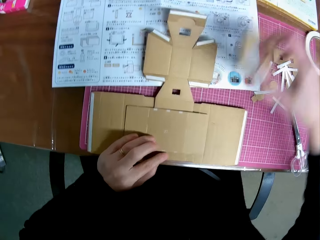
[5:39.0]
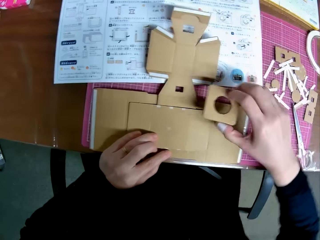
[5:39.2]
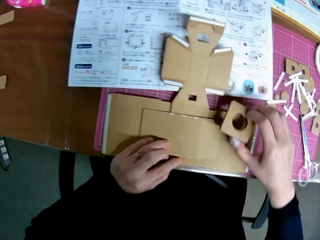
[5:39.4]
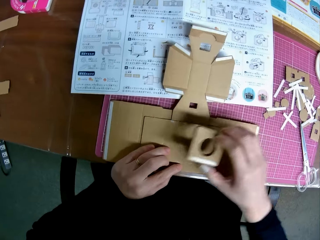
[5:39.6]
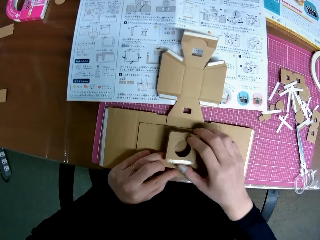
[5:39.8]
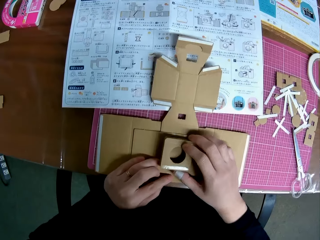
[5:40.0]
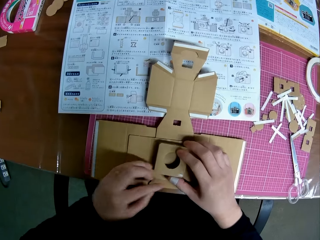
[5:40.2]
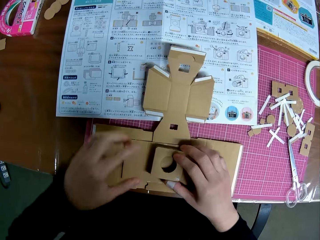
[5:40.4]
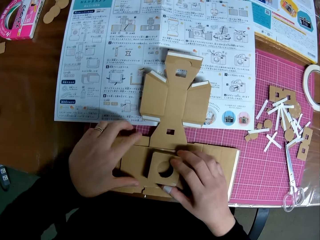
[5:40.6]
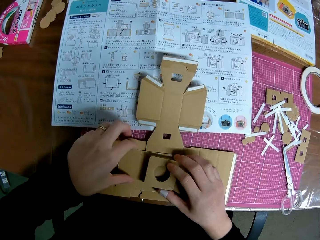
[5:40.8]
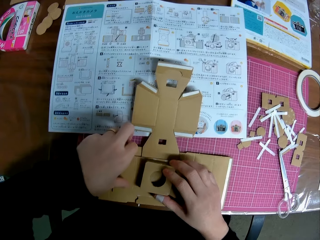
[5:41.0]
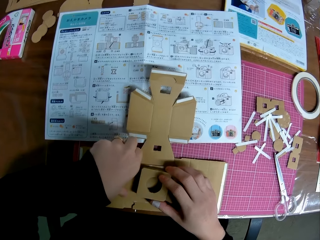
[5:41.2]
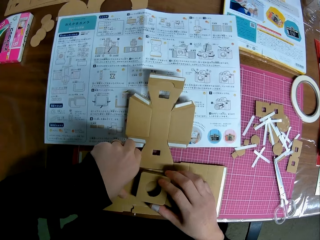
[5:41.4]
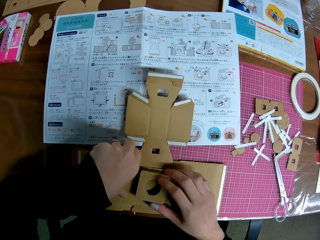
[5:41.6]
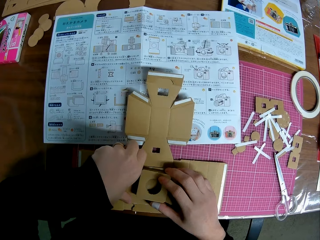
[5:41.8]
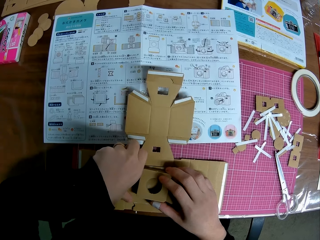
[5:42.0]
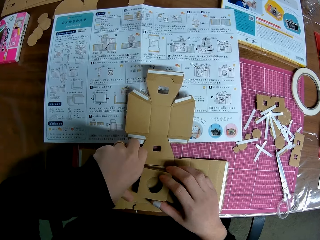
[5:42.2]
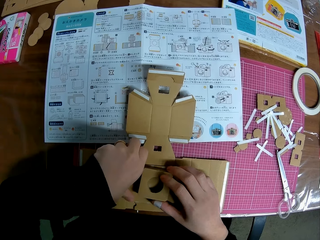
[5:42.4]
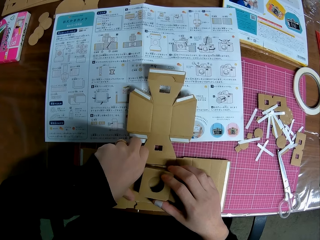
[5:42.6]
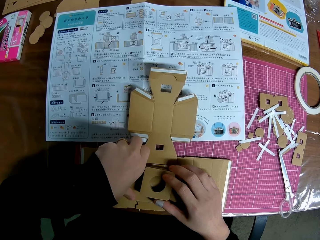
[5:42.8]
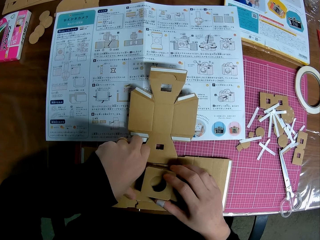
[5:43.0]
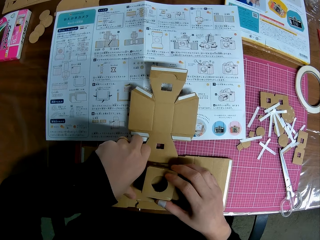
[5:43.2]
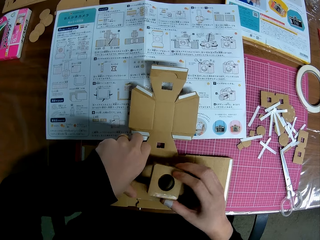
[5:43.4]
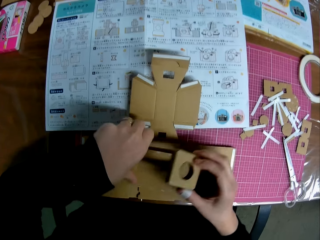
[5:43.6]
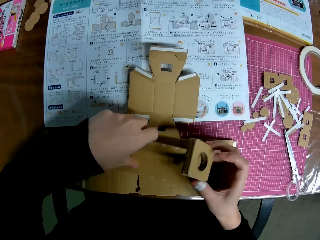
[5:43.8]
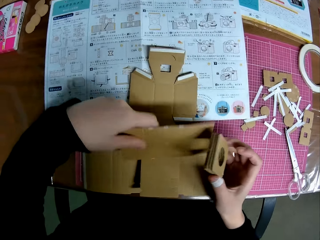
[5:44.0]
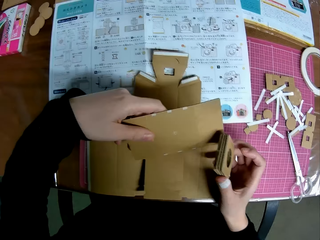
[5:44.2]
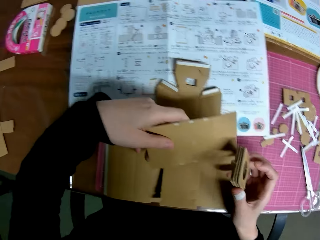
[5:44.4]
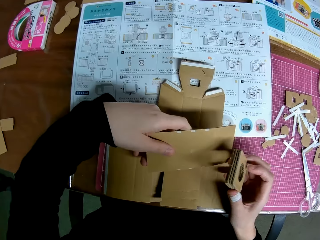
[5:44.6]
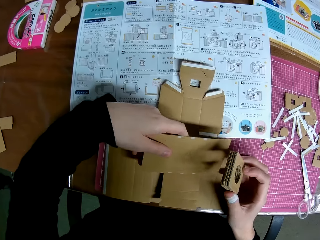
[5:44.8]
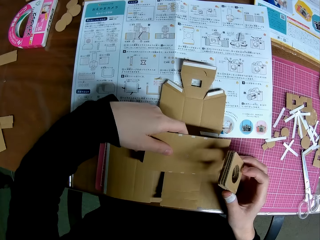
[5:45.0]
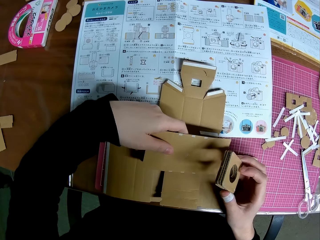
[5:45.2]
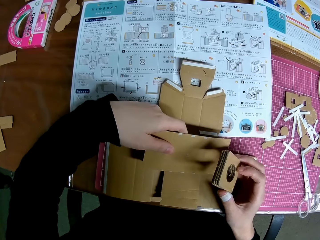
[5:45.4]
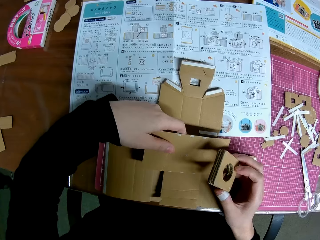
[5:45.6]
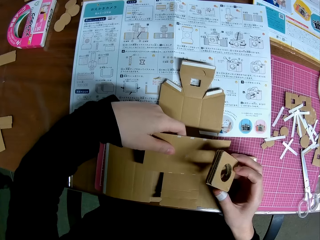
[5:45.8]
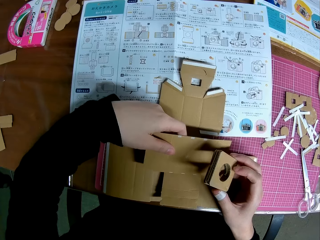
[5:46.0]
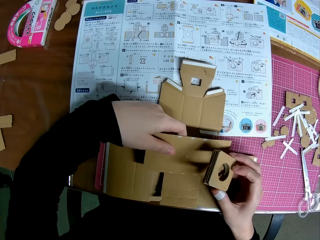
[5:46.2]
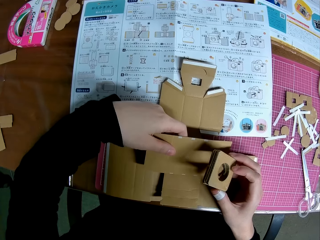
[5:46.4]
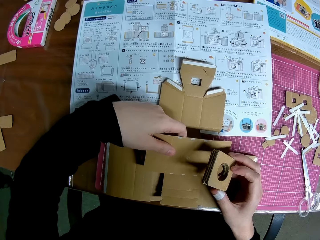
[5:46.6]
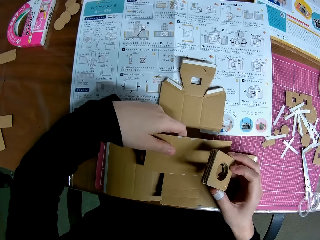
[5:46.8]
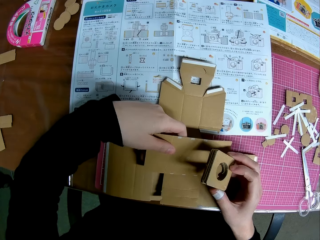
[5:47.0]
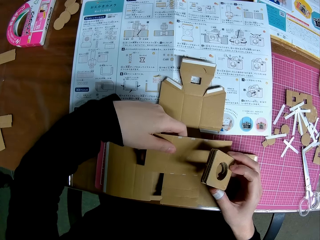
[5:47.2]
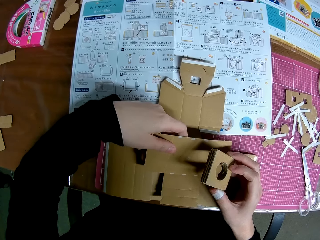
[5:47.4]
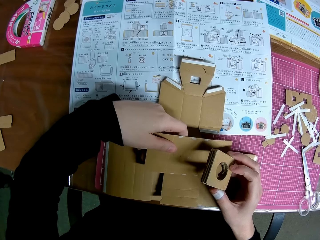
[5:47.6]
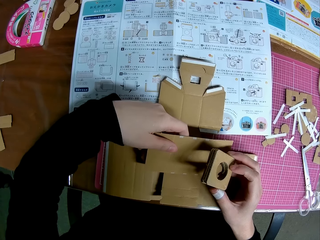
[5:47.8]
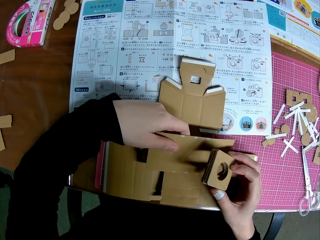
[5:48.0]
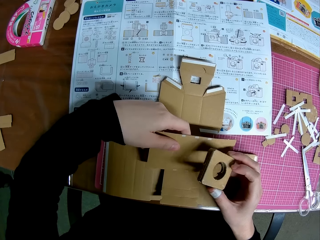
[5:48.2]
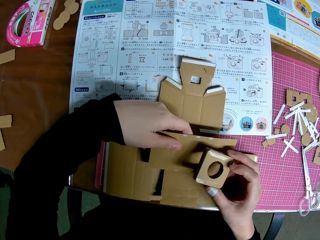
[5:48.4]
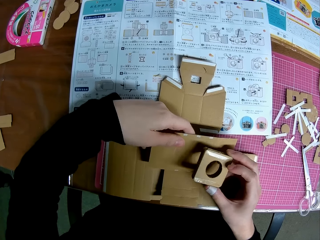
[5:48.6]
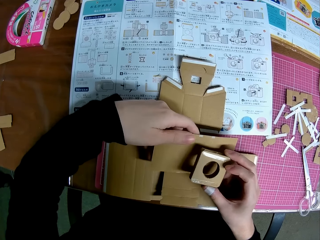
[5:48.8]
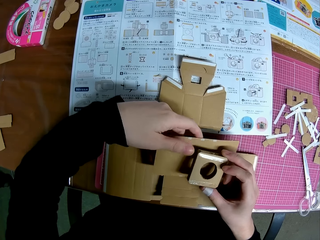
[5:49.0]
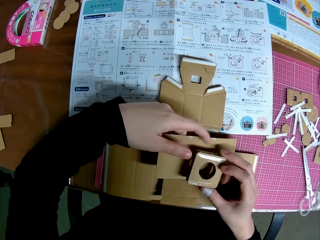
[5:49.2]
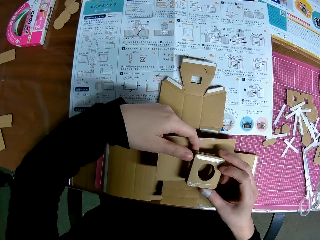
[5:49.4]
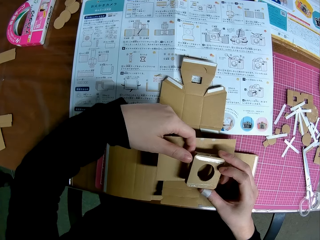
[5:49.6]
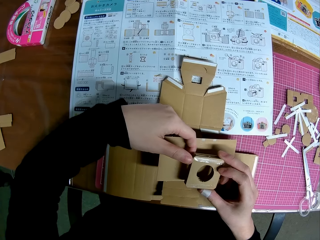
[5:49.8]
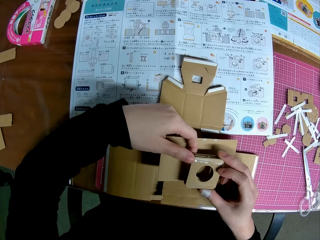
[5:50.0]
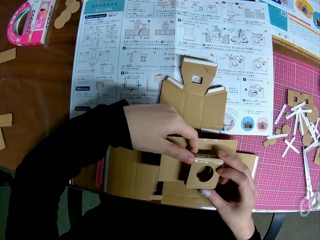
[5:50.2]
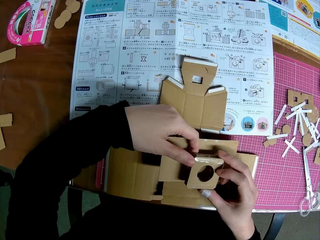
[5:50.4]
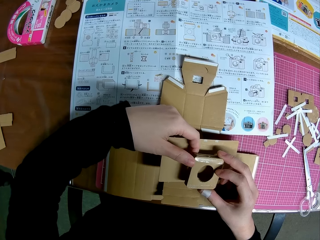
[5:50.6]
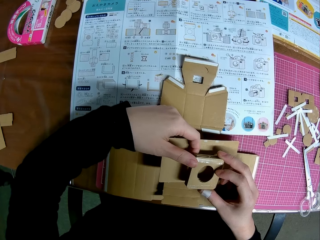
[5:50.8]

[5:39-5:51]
The camera wearer places the stack of circular pieces on the first big piece. She holds the first big piece with her left hand. She removes the stack of circular pieces and the first big piece from the cross-shaped piece. She lifts up both papercrafts. She holds the stack of circular pieces and the first big piece in her hand.

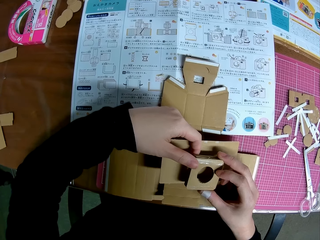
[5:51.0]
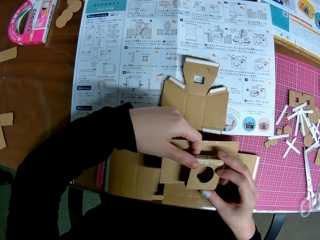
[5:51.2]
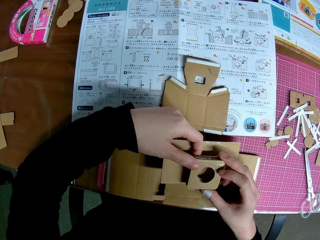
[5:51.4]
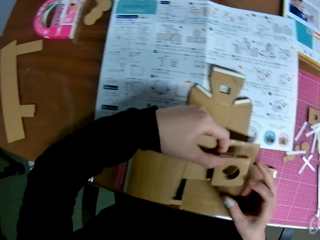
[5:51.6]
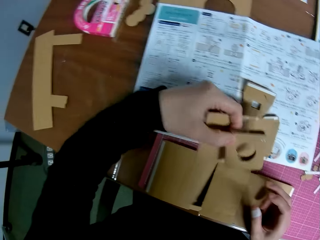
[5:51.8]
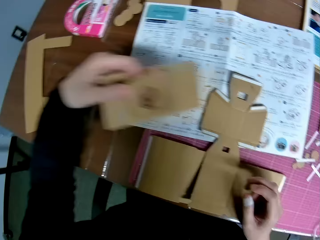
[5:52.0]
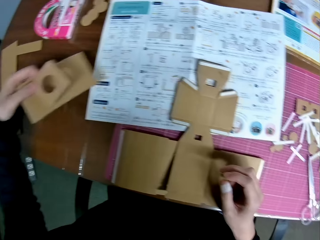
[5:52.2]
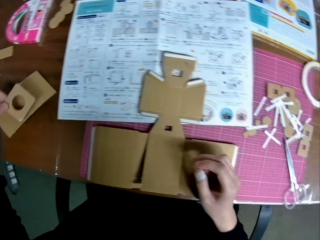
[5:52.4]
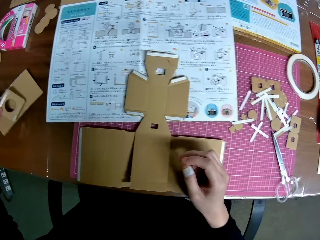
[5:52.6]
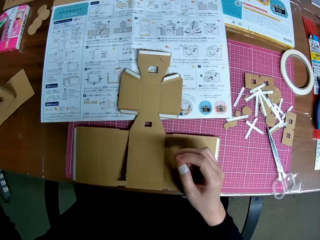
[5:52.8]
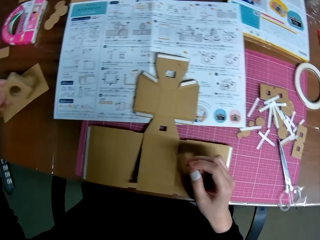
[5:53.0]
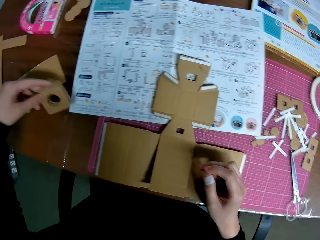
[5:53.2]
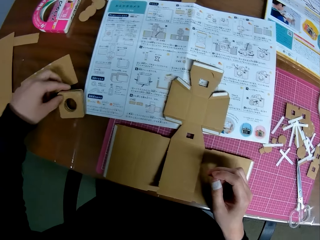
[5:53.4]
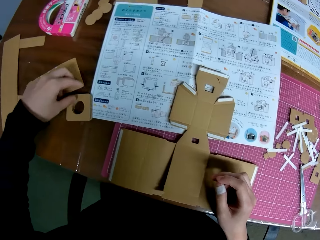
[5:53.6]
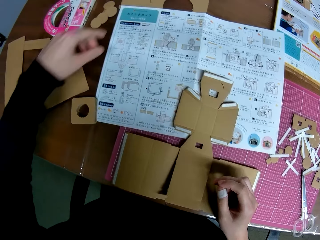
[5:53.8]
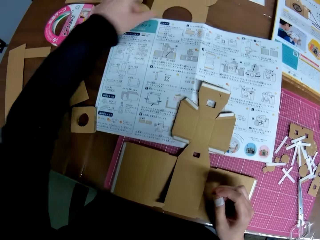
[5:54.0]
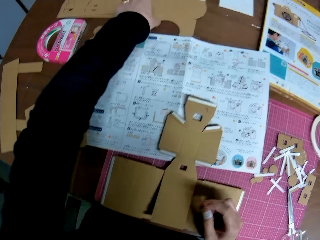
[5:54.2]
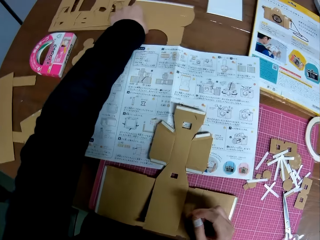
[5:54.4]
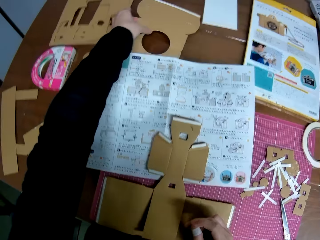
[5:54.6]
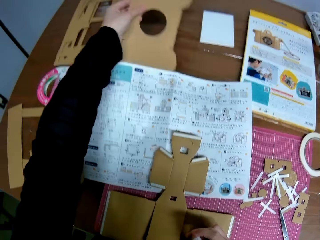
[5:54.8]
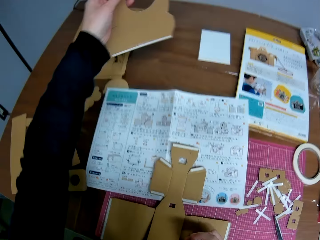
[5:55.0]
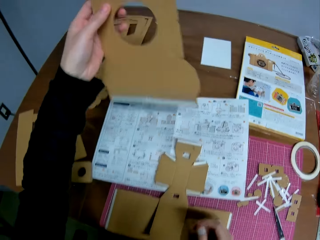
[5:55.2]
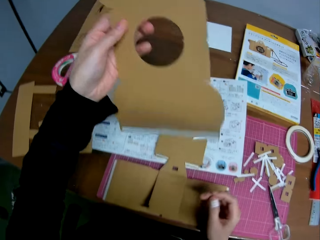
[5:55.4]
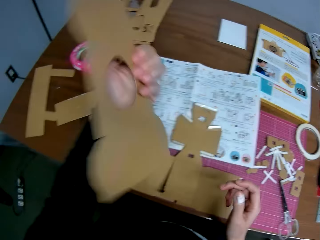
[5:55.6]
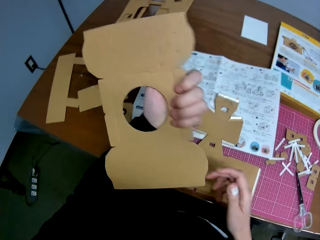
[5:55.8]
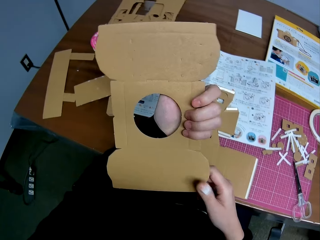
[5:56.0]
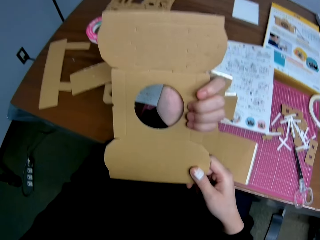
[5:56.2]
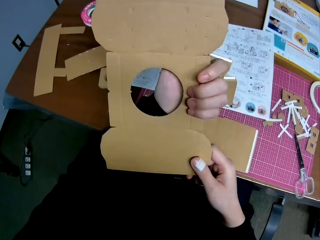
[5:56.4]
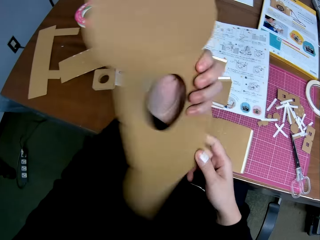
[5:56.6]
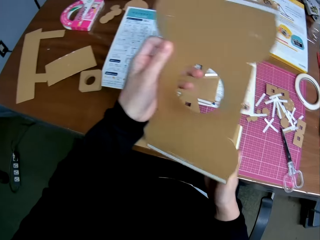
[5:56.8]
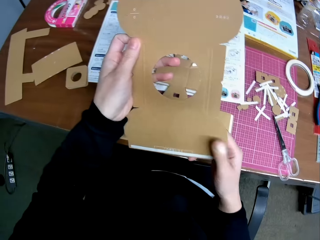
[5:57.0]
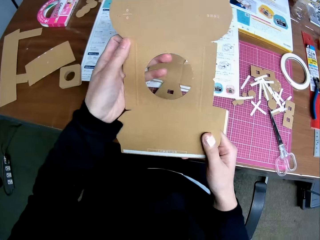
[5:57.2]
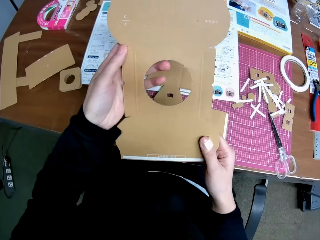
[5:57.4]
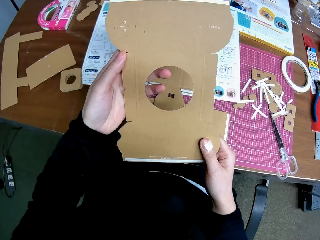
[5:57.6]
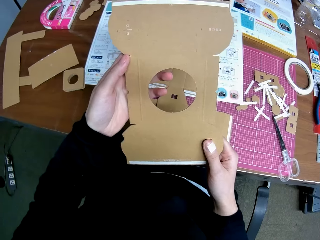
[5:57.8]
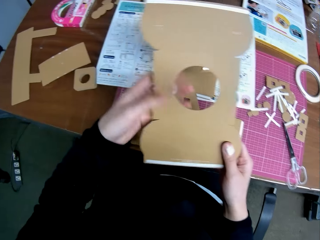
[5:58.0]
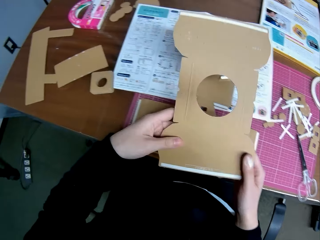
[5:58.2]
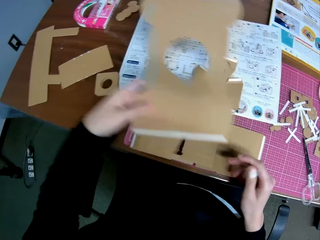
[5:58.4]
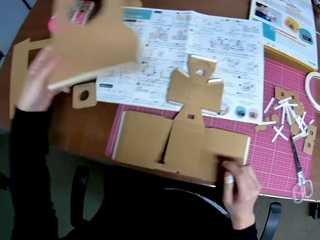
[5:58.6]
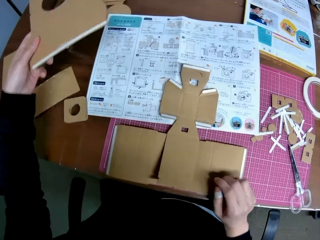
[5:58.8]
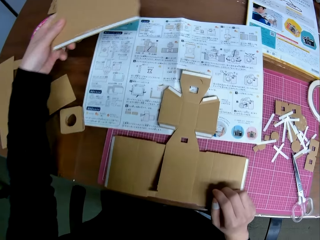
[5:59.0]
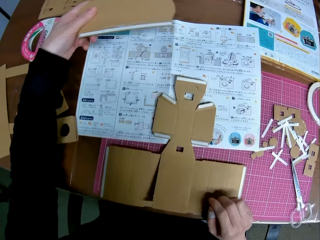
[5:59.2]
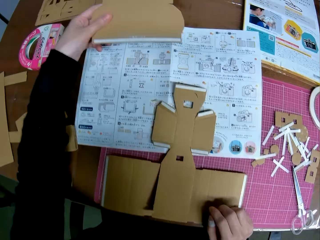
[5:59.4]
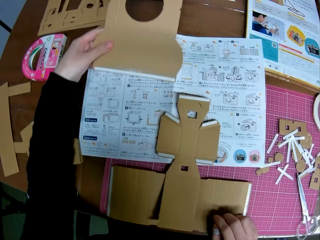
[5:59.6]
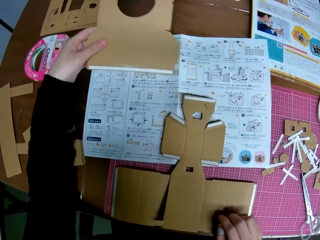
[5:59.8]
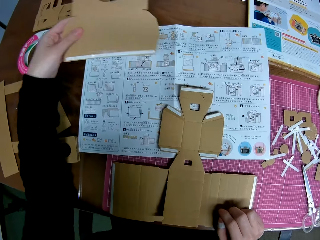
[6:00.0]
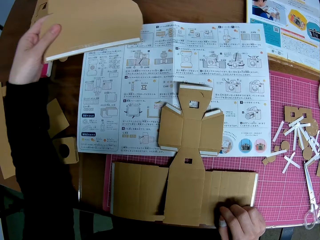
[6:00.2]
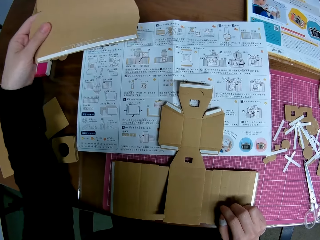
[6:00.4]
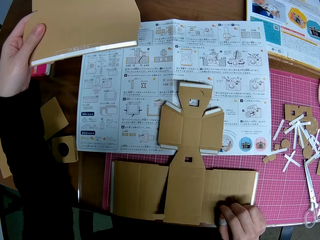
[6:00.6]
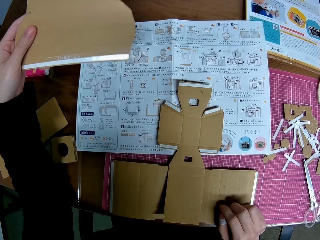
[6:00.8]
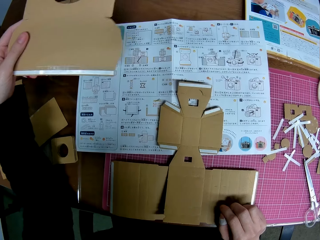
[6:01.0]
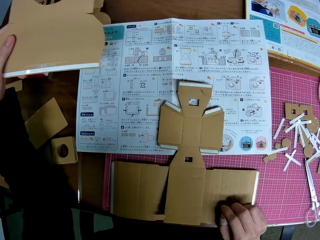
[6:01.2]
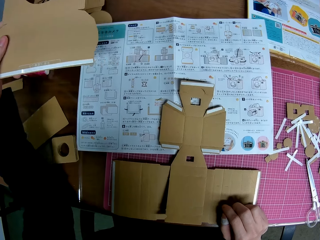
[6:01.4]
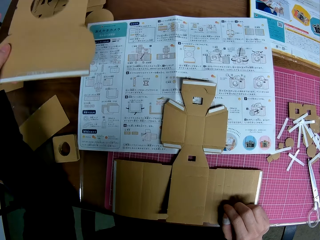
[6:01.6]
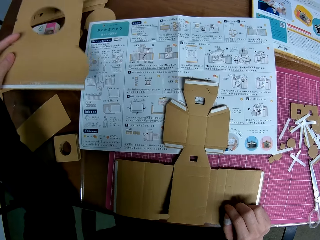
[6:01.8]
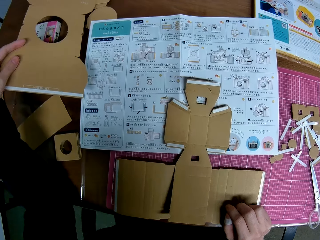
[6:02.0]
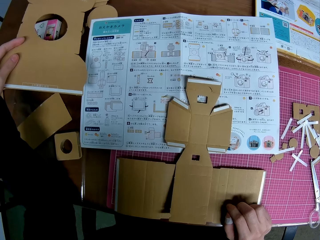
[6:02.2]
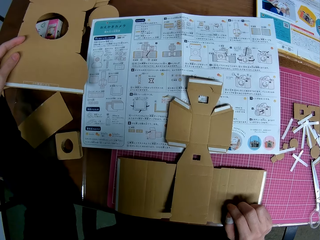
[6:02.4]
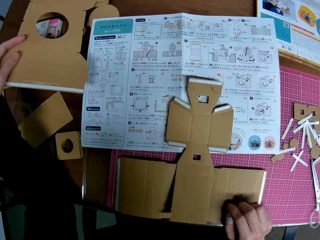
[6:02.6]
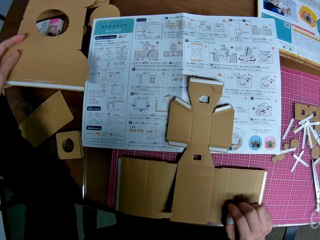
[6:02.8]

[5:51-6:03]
The camera wearer puts the stack of circular pieces and the first big piece on the left side of the table. They pick up a bigger piece from the table. They flip the bigger piece upside down. They flip the bigger piece upside down again. They move the bigger piece closer to the table.
